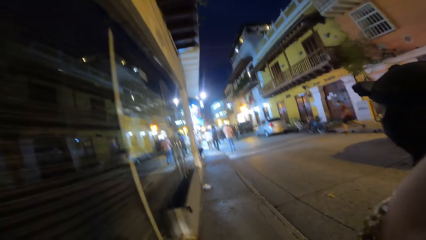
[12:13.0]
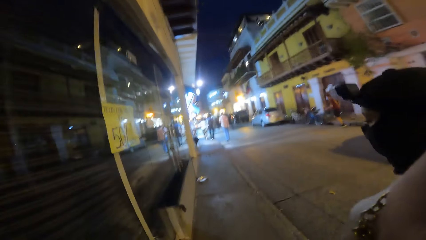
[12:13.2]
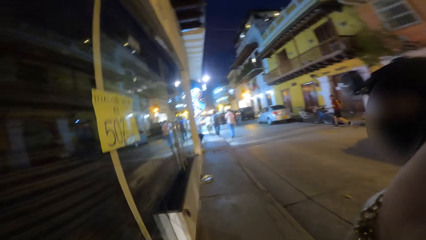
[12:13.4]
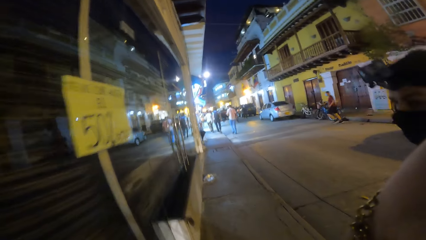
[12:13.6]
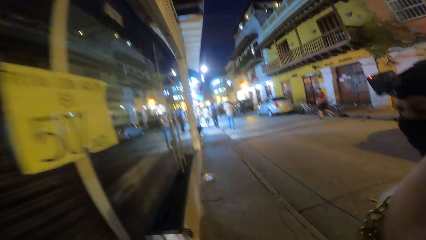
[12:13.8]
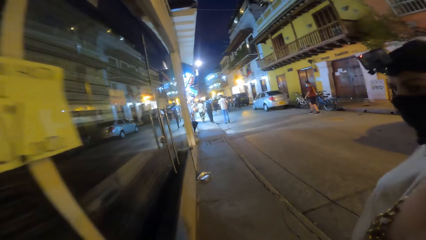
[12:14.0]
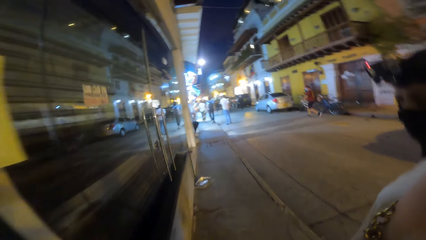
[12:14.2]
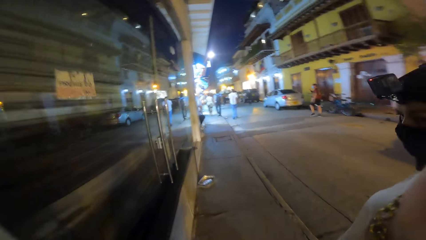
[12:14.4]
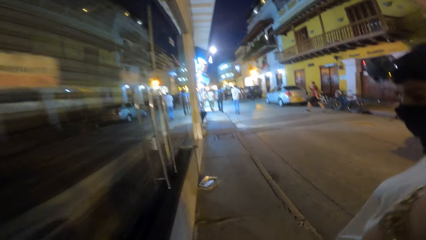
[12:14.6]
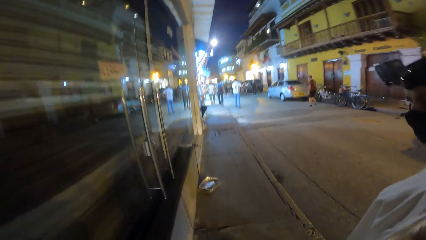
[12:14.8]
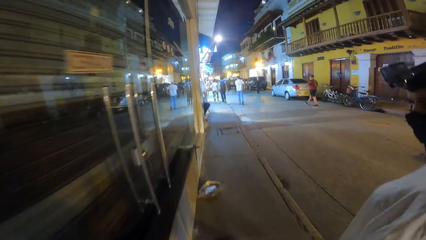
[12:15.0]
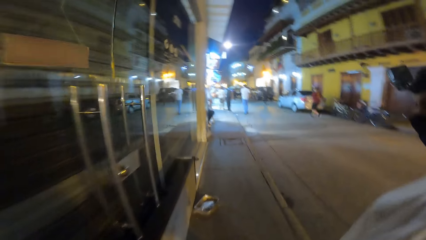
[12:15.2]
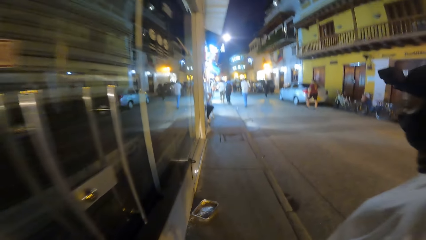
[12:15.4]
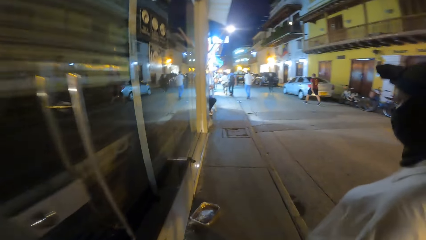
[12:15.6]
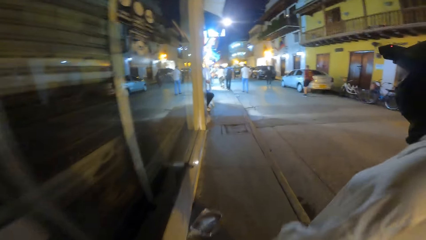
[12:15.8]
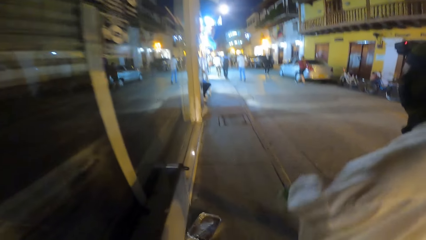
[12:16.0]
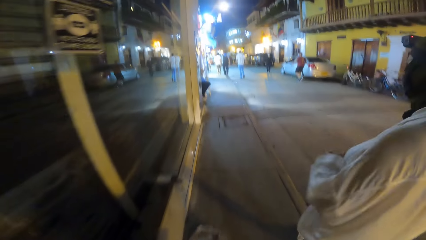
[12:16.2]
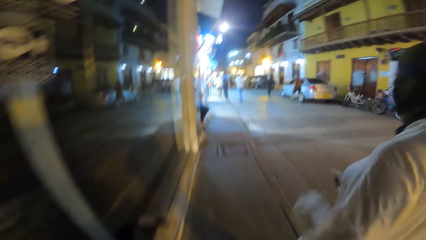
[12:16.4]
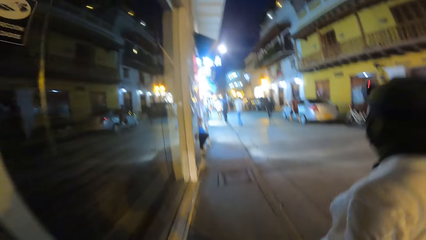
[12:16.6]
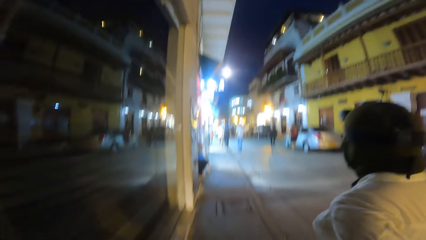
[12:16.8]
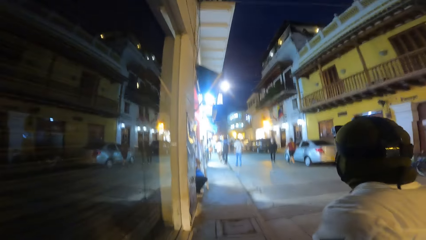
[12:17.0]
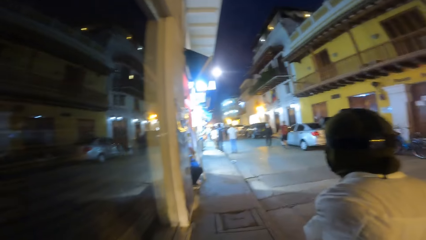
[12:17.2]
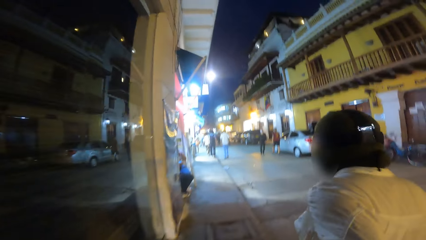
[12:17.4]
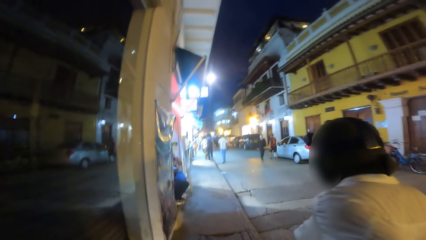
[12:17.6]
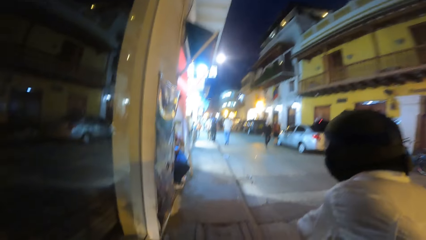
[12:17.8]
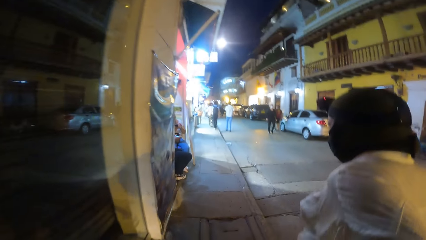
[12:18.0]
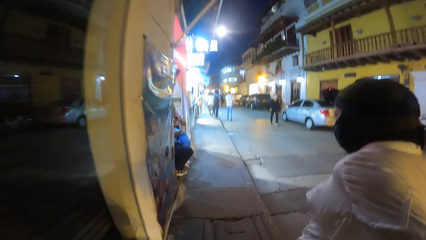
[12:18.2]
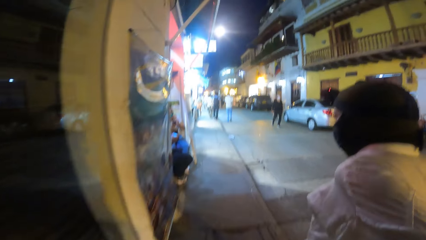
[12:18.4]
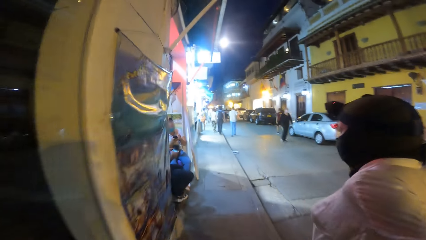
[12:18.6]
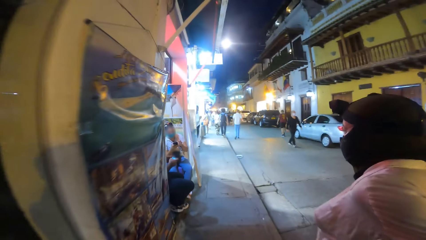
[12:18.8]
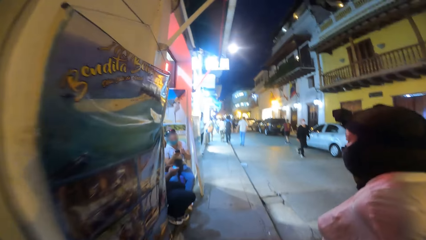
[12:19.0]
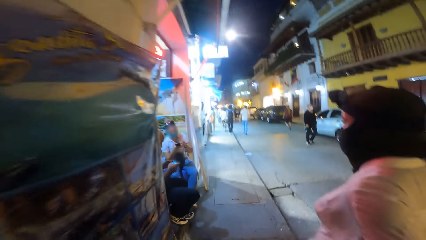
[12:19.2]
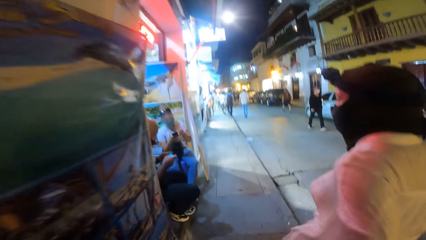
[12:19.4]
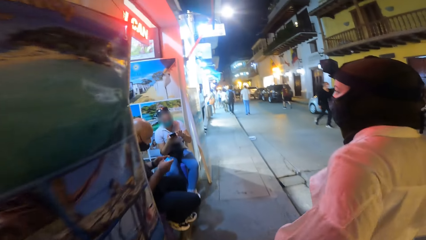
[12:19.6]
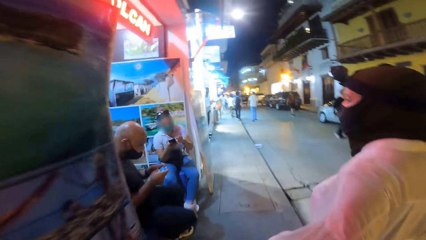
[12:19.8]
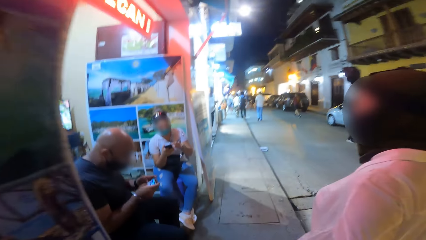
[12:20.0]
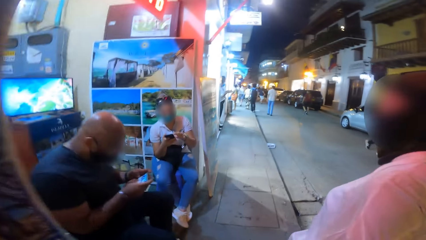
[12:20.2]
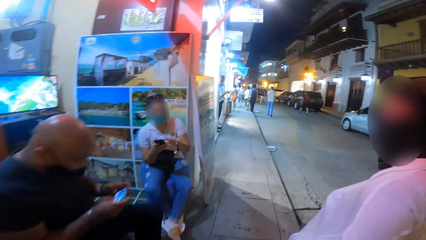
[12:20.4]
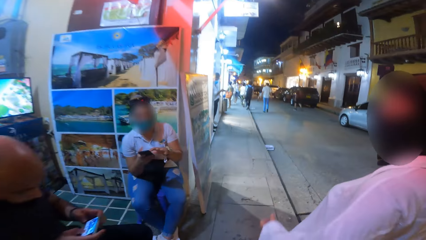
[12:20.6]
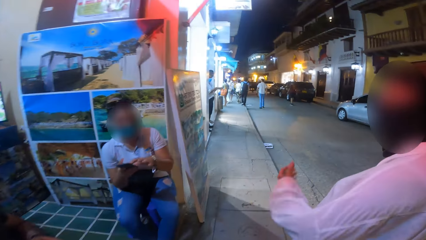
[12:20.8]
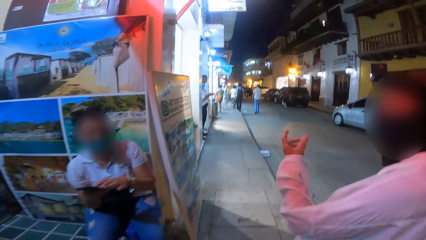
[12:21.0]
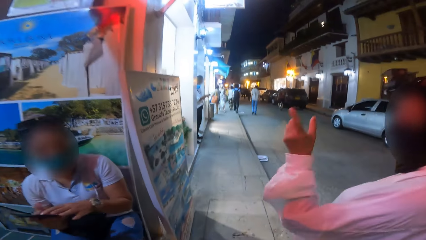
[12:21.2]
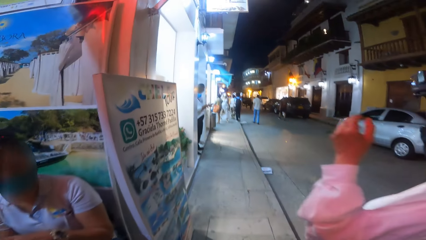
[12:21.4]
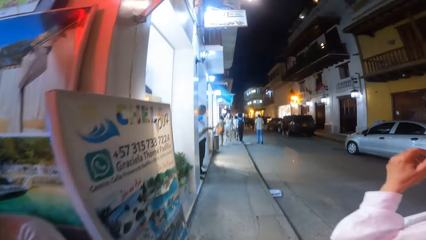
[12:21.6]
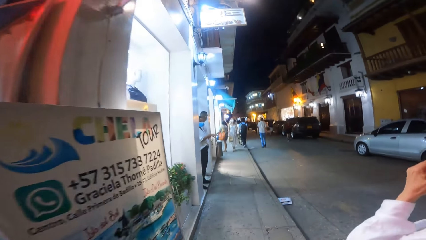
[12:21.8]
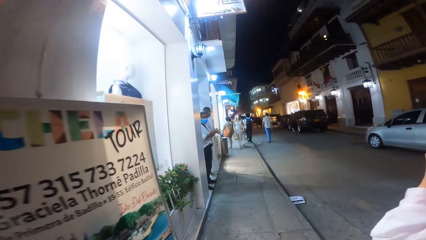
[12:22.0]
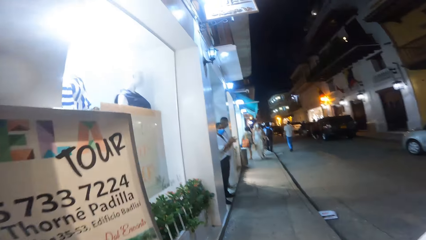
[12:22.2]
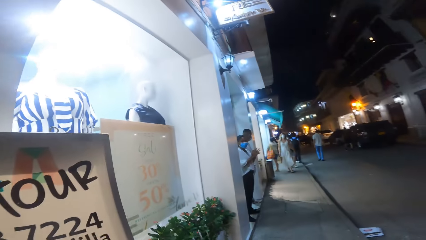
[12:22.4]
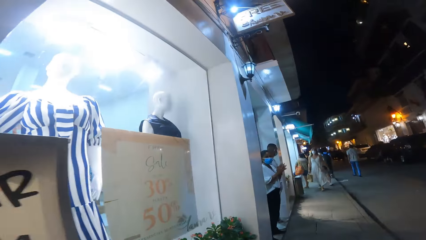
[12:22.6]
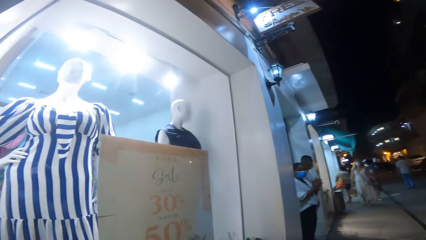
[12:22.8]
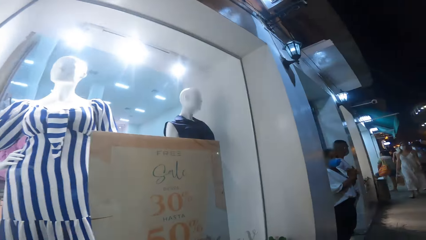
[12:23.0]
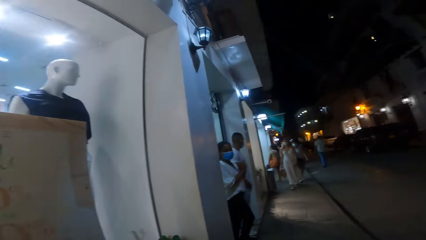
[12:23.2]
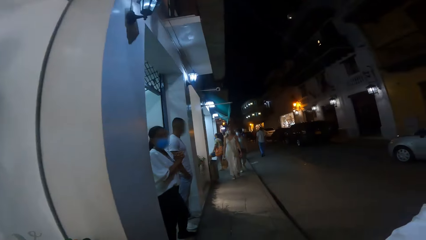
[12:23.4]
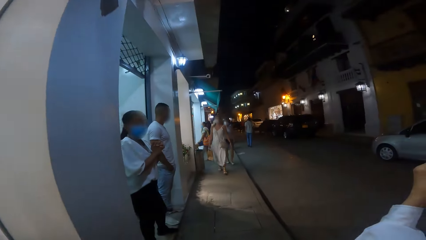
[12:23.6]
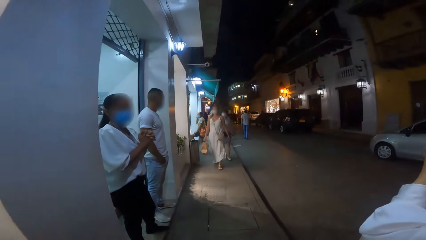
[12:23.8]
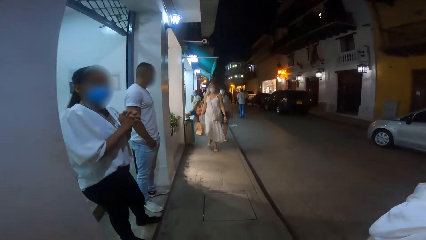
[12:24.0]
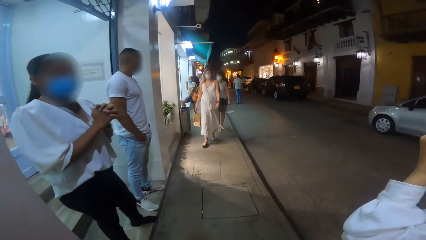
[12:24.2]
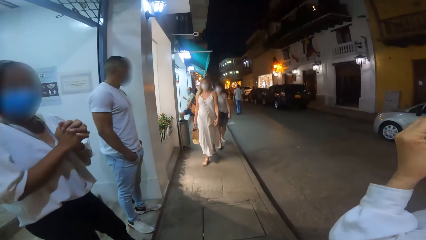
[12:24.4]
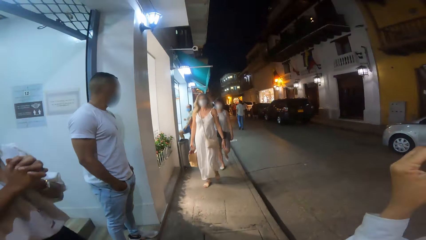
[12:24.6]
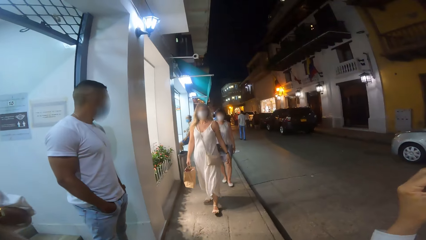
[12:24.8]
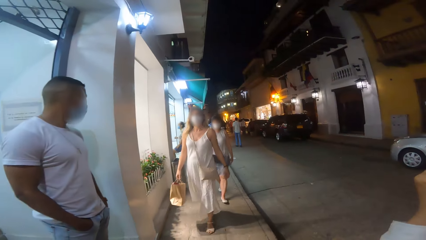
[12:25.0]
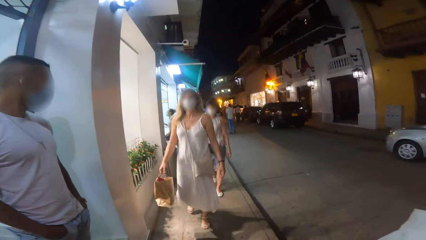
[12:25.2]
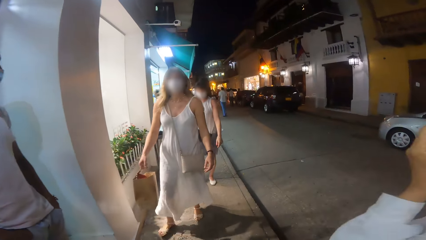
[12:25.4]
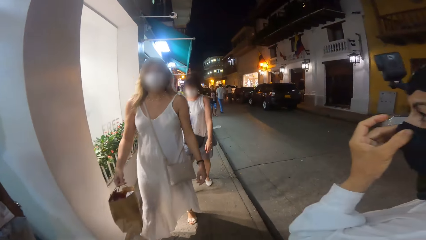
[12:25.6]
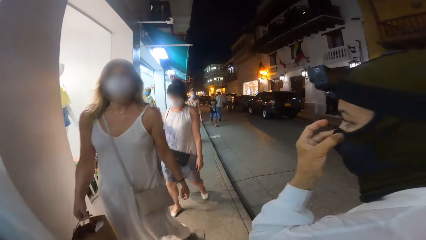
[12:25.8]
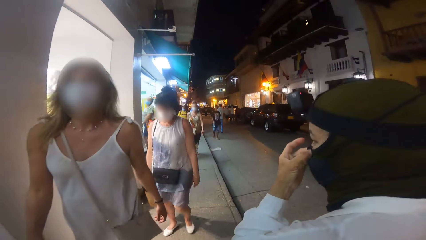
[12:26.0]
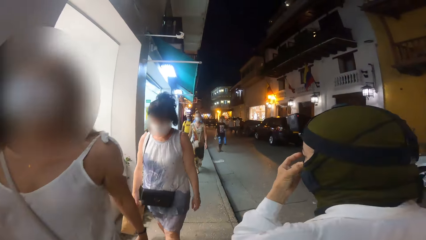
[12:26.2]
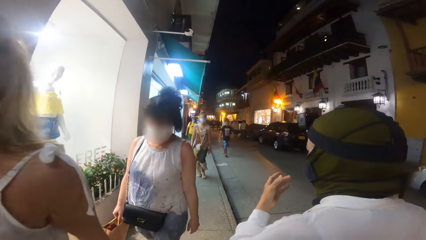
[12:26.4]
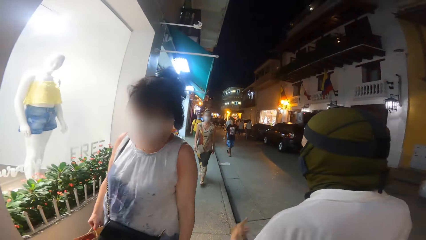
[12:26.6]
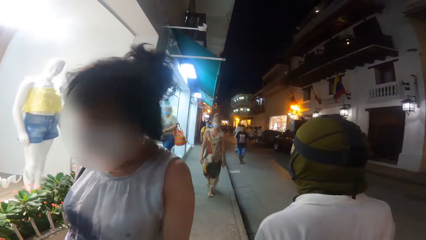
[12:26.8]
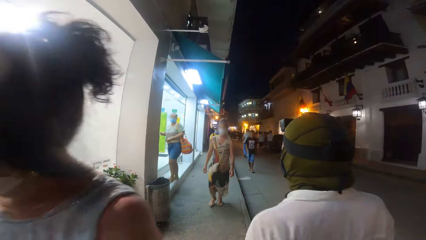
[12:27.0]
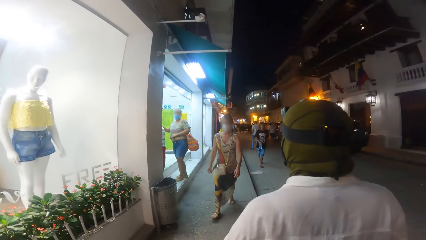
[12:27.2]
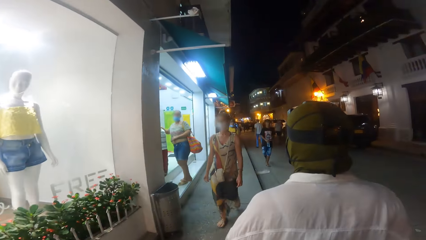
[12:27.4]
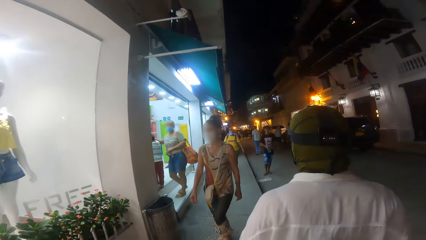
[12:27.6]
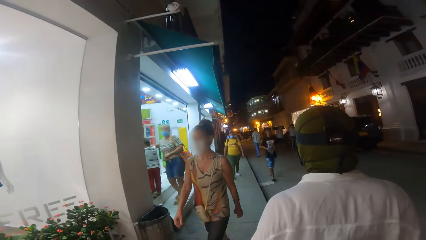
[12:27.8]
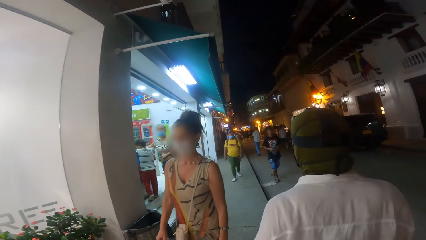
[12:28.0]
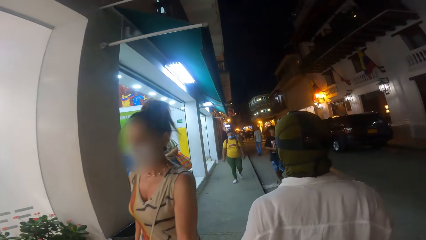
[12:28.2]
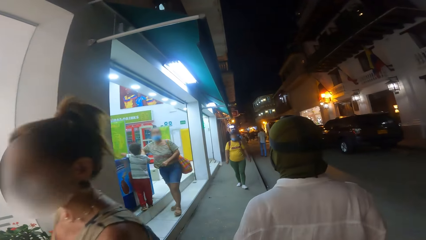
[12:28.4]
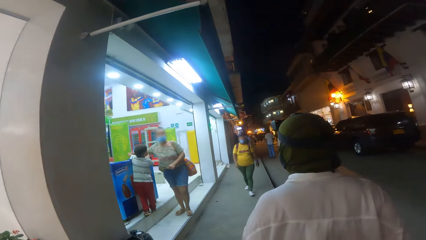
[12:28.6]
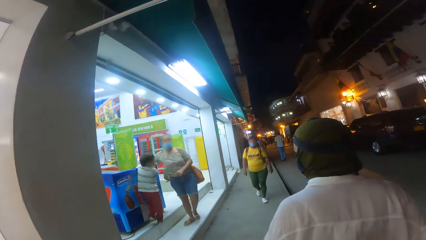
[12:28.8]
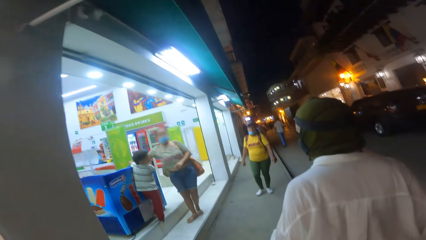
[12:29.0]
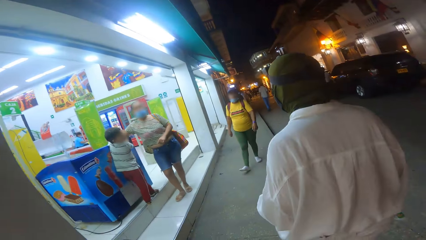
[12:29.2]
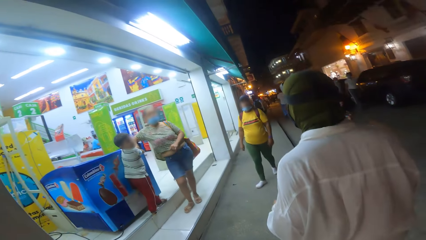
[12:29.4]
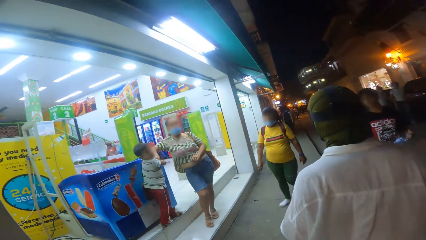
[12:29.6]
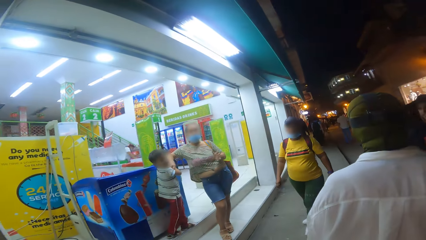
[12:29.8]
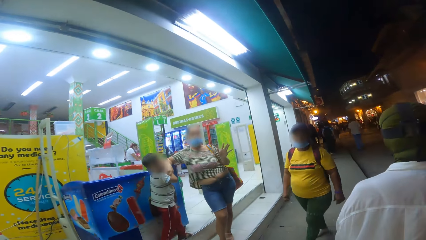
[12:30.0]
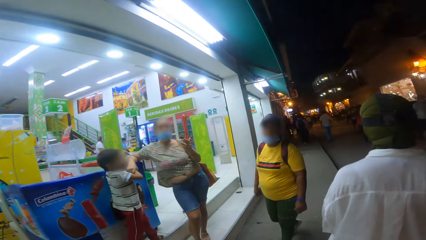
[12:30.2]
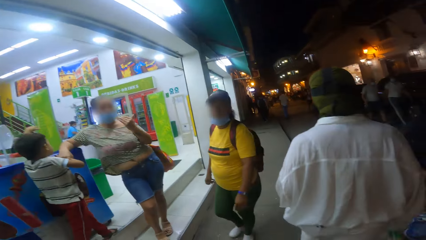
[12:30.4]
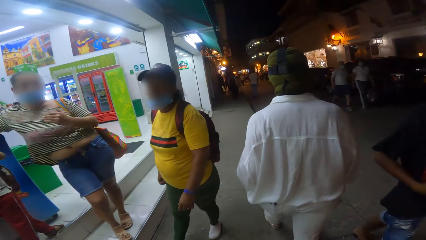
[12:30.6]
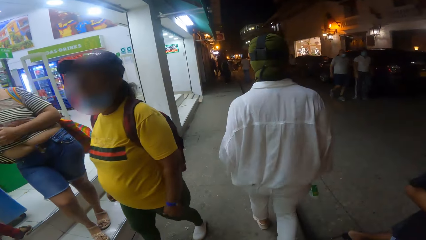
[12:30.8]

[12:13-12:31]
The woman moves her left hand towards her face. Another woman walks past the camera wearer. Another woman walks past the camera wearer. Another woman walks past the camera wearer.
